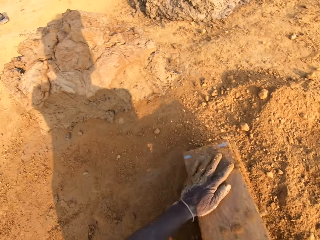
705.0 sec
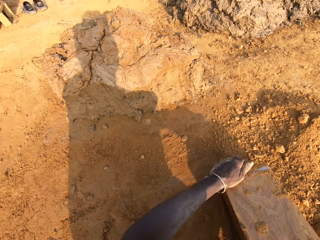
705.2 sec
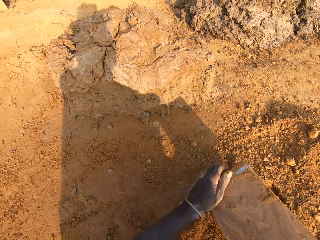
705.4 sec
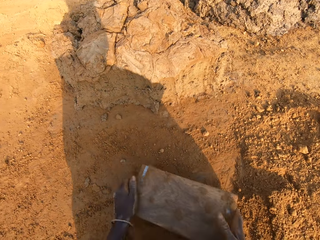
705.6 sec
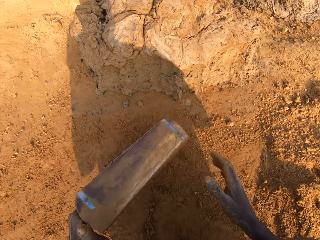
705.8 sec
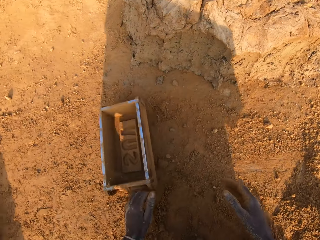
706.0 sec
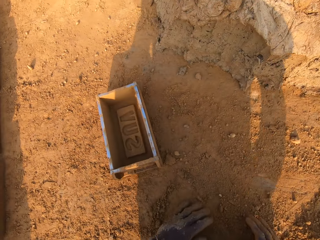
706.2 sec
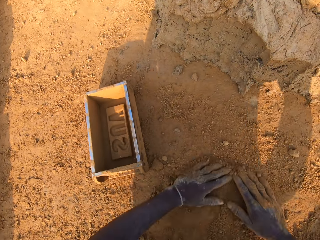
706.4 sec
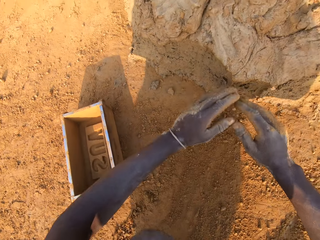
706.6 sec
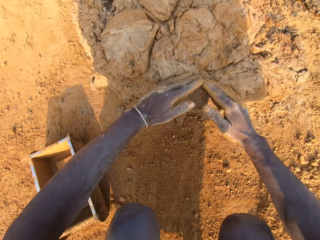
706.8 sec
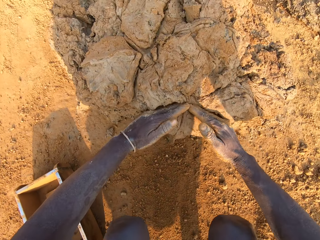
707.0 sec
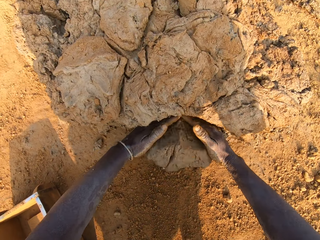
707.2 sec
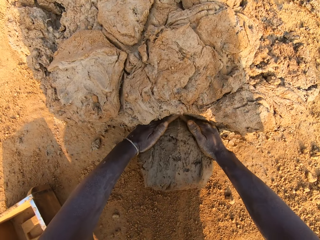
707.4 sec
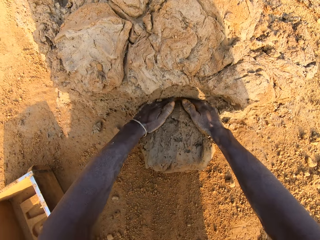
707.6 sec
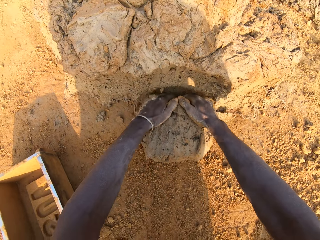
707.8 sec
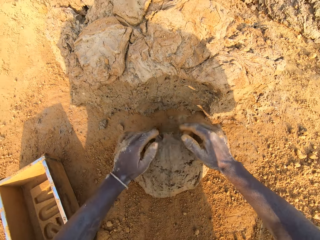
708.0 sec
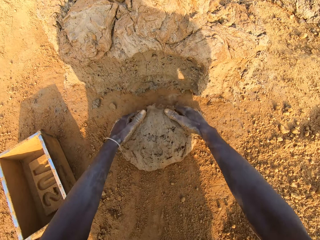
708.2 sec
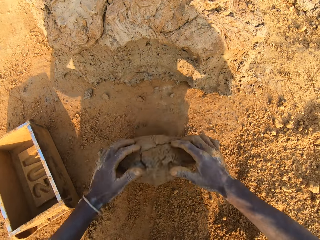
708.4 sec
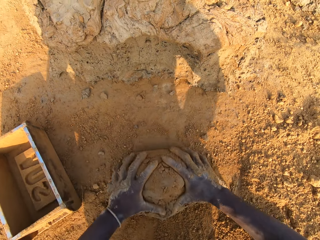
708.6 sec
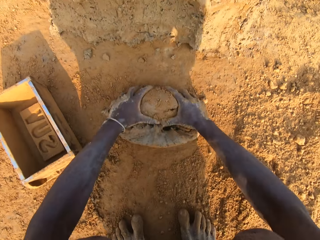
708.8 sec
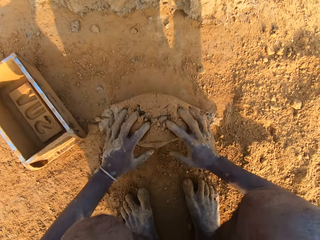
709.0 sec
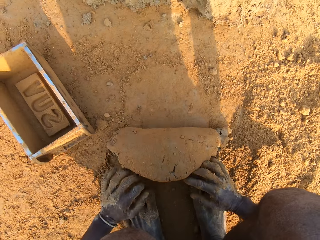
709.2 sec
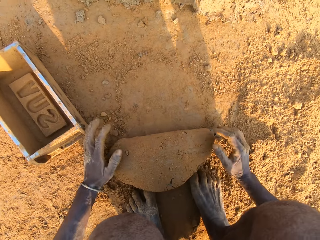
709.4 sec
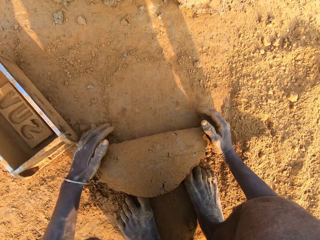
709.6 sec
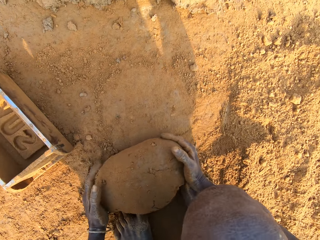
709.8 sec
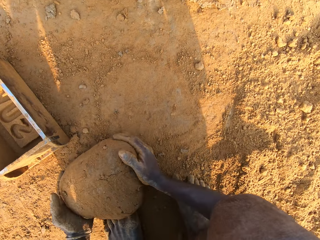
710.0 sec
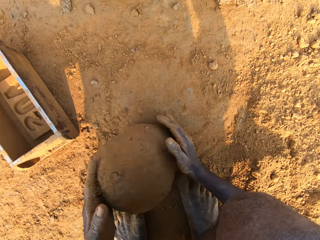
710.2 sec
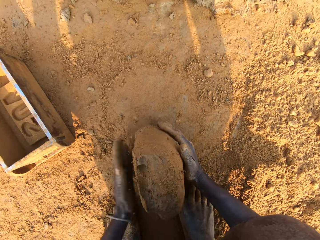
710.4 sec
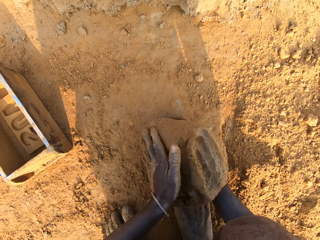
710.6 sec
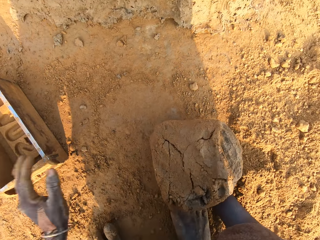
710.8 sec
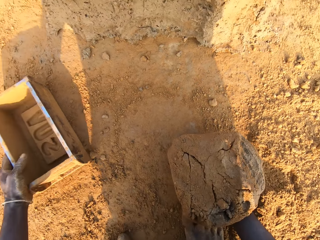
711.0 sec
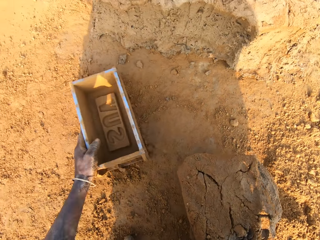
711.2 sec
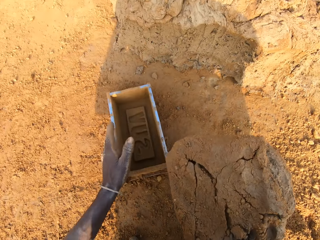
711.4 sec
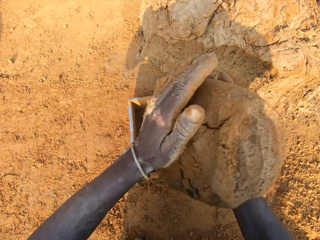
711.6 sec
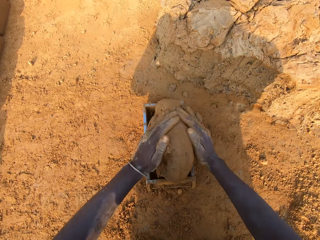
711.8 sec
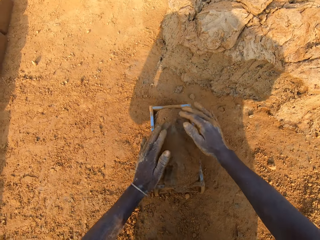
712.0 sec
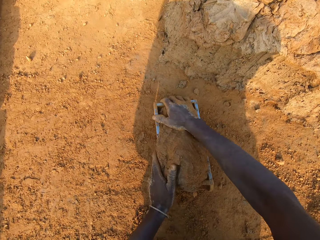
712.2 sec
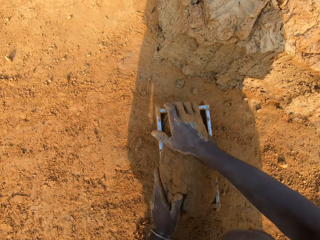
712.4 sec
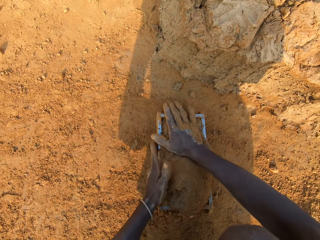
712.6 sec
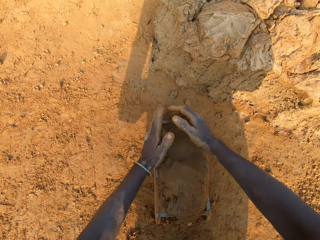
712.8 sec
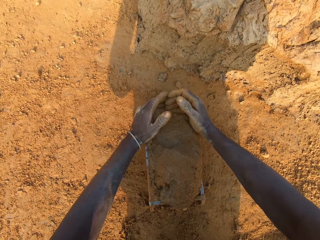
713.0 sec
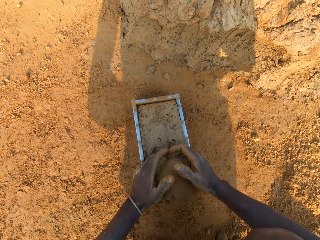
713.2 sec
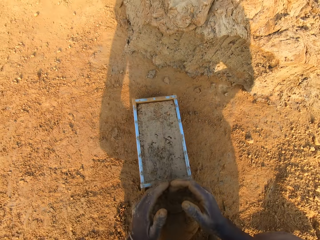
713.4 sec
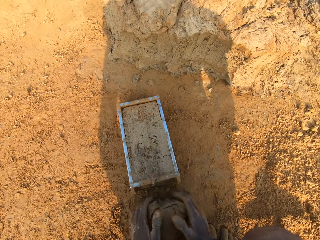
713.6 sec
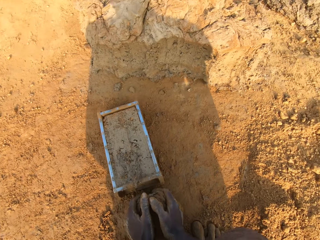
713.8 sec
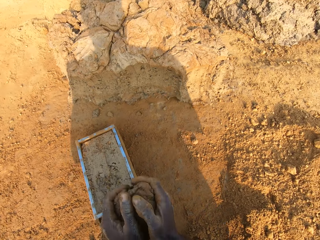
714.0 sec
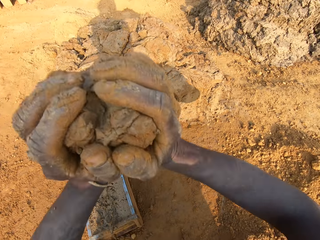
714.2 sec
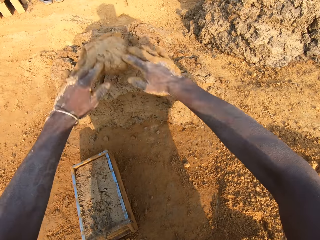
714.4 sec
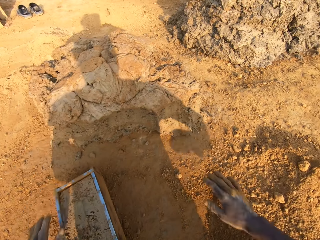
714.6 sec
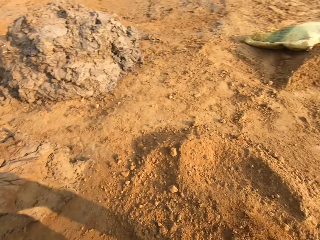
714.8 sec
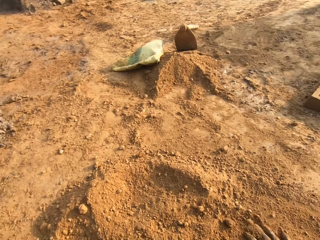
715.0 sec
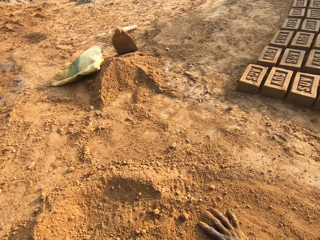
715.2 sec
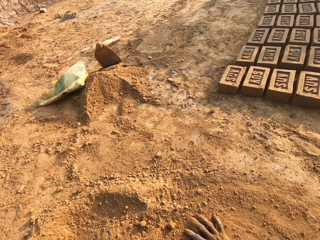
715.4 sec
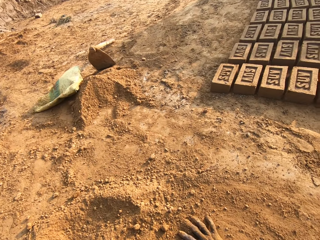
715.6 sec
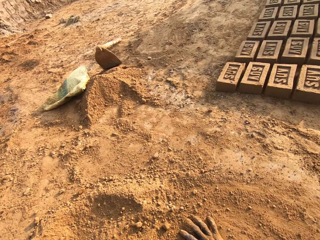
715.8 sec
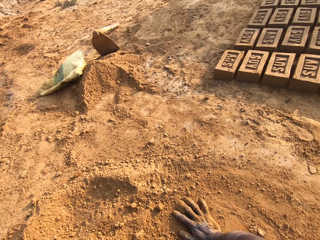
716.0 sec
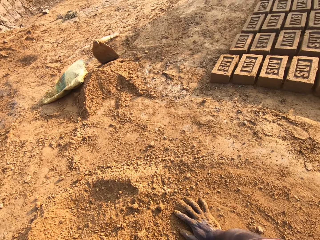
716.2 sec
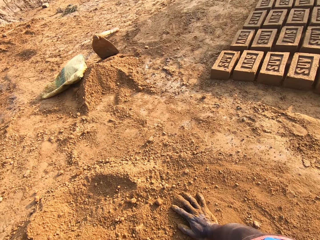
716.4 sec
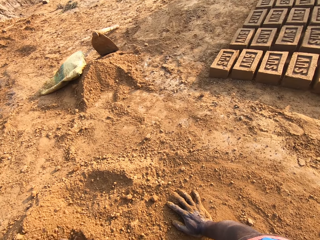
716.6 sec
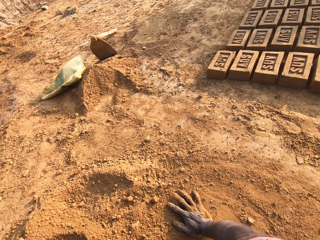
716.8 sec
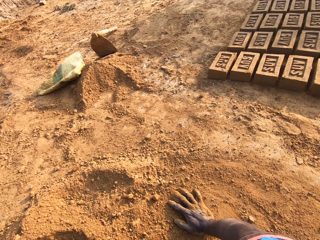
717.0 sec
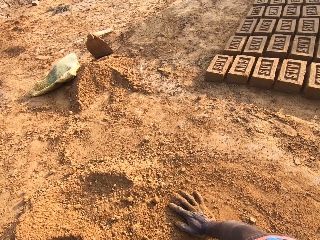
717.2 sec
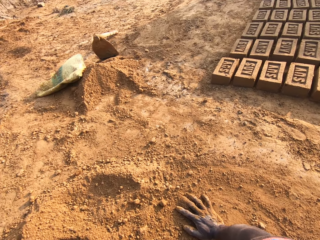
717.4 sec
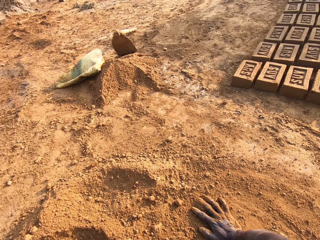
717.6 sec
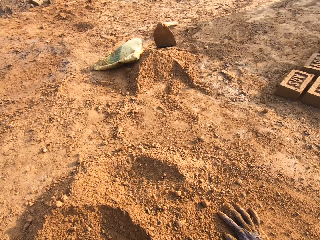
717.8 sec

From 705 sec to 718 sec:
The camera wearer pours sand or soil into the iron brick mold with his right hand. He removes the sand from the iron brick mold. He pours the soil down. He drops the iron brick mold on the ground. He cuts a portion of the concrete or mud from the heap of concrete on the ground with his two hands. He takes the mud and moulds the mud. He mixes the concrete on the ground with his hands. He shifts the iron brick mold on the ground with his left hand. He drops the concrete in his hand in the iron brick mold. He removes the excess concrete from the iron brick mold. He drops the excess concrete on the heap of concrete on the ground. He turns around. He touches the soil with his hands.

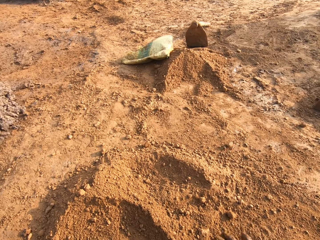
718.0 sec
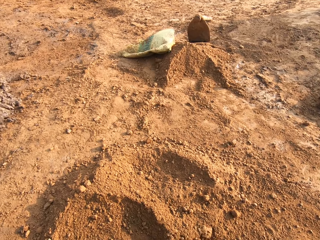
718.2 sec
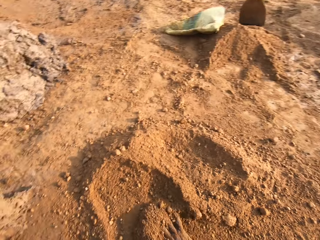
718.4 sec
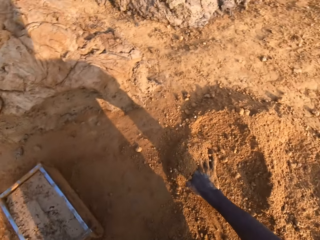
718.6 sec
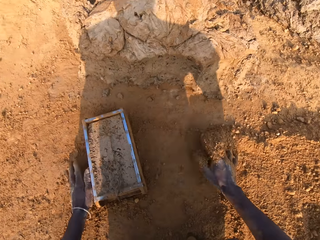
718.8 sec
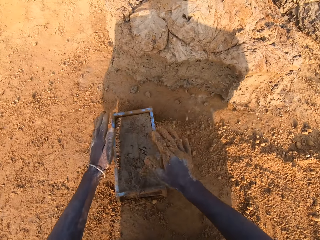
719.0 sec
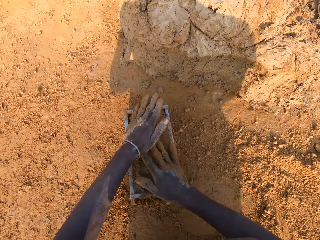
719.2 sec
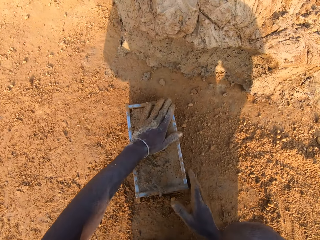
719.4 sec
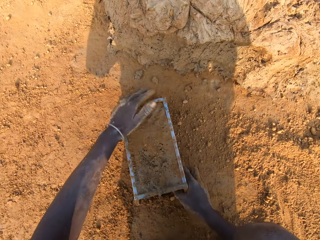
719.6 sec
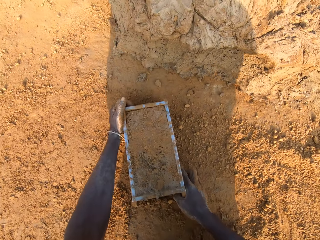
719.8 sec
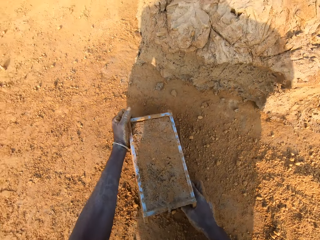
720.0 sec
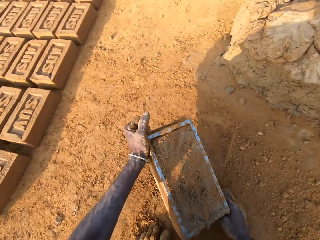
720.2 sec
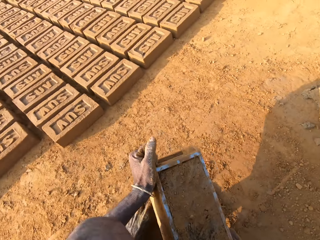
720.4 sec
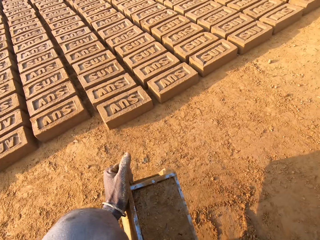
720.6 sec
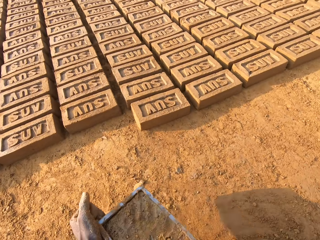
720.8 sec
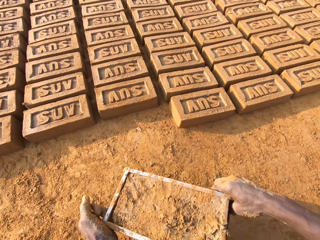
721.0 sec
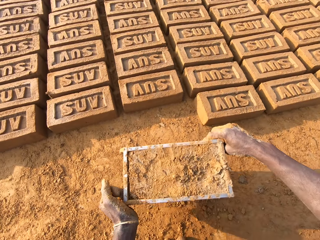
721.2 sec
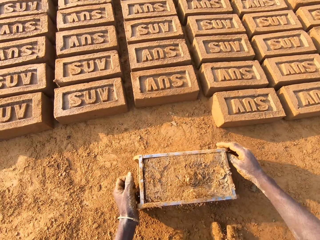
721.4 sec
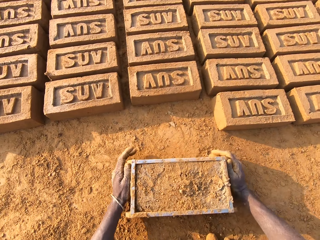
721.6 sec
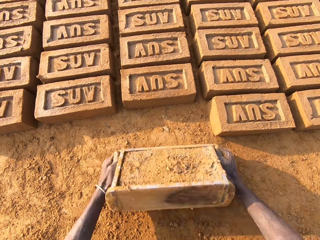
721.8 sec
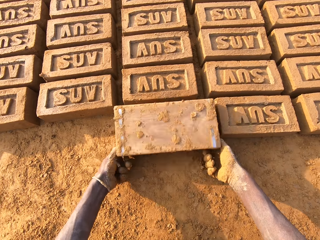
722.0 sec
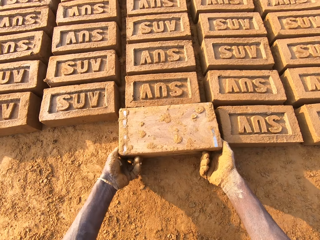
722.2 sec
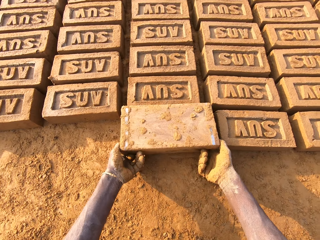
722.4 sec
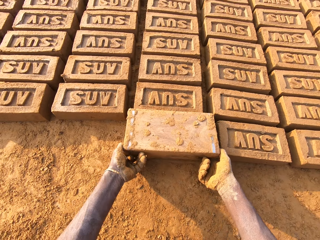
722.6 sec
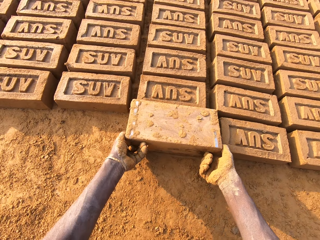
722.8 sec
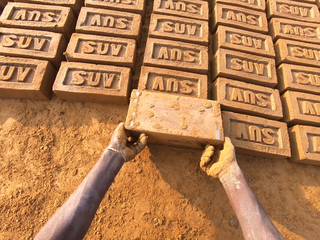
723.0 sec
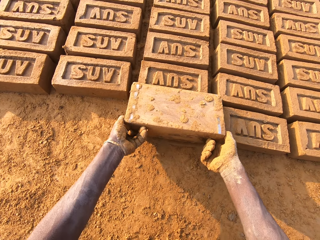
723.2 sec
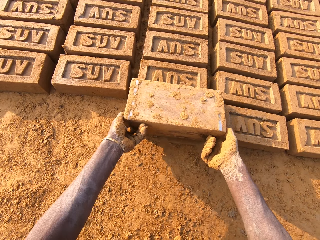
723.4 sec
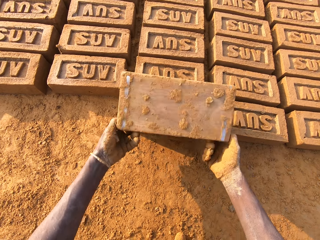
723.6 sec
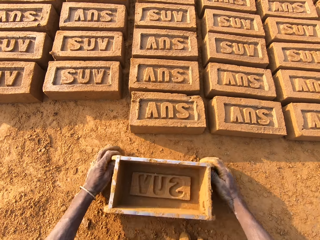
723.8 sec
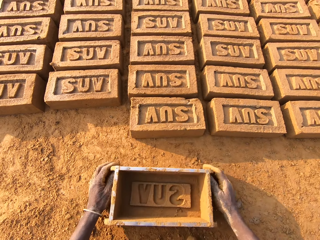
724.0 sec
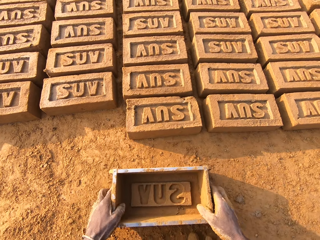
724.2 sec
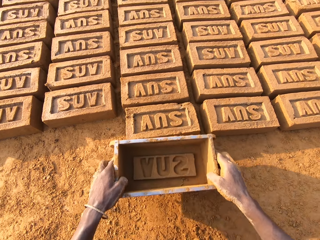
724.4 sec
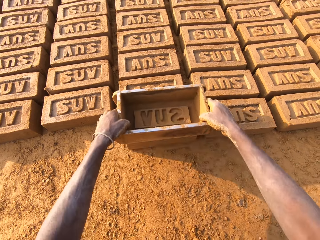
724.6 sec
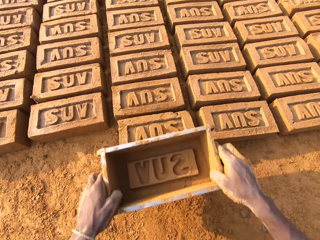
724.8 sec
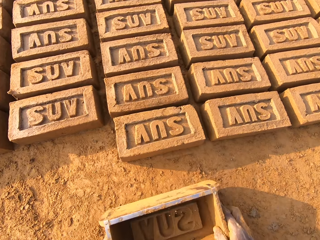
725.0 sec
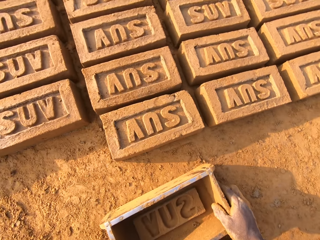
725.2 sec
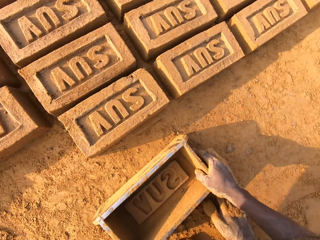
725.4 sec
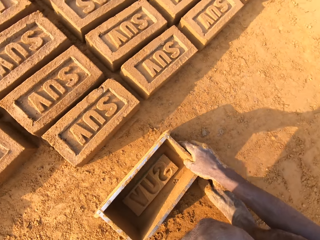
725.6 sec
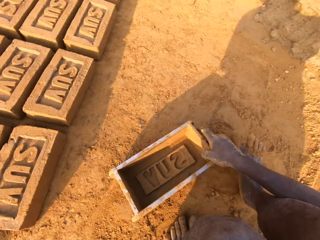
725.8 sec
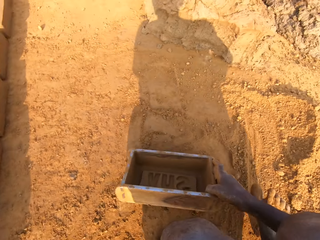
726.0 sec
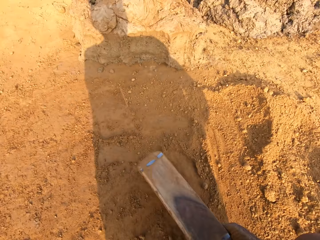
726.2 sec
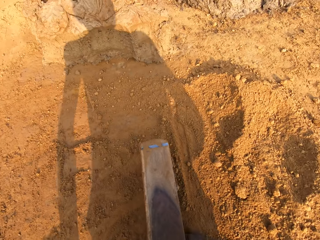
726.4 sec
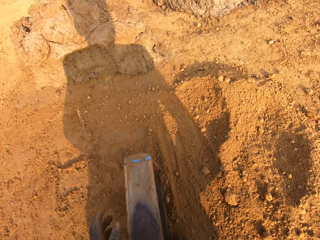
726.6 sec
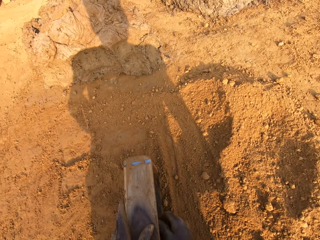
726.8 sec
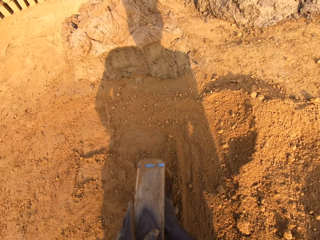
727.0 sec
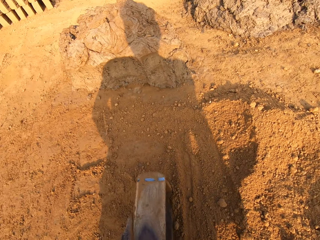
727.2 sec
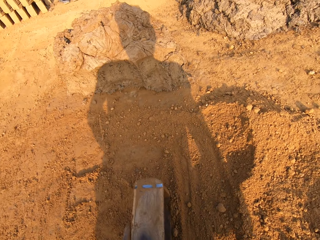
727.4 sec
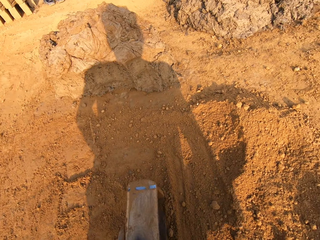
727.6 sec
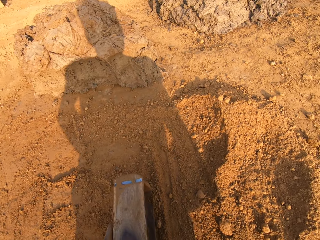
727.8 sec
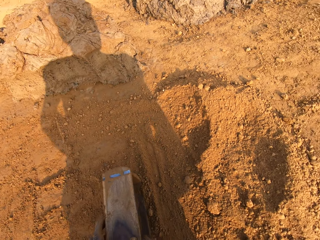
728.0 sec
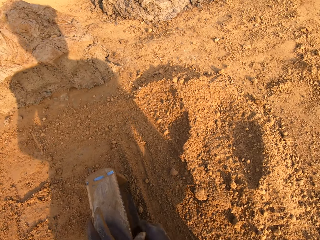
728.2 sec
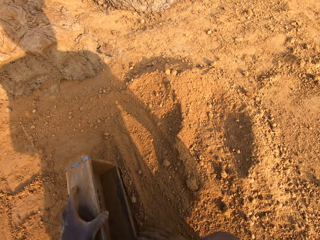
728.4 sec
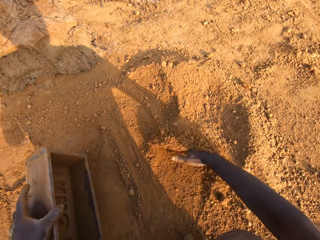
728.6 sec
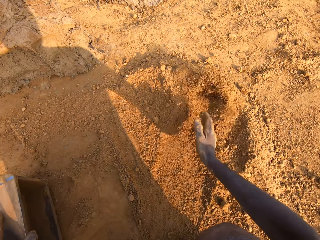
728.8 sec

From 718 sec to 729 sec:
The camera wearer applies the soil on the mud. He shifts the iron brick mold on the ground with his two hands. He turns the iron brick mold on the ground. He puts down the brick. He drops the iron brick mold on the ground. He hits the brick with the iron brick mold in his hands. He drops the iron brick mold on the ground. He removes concrete from the iron brick mold with his right hand.
